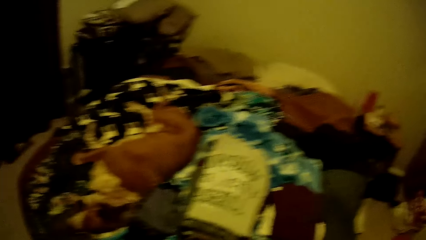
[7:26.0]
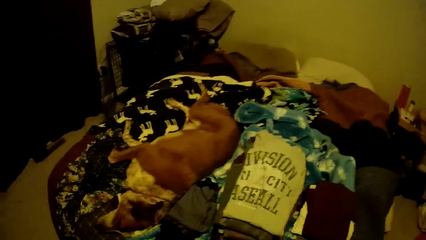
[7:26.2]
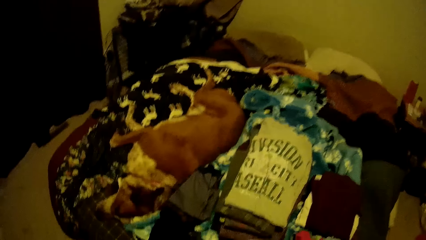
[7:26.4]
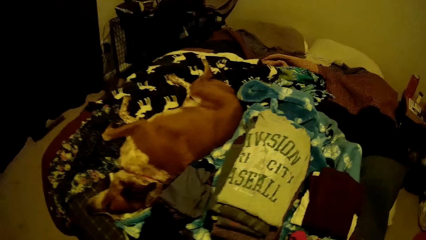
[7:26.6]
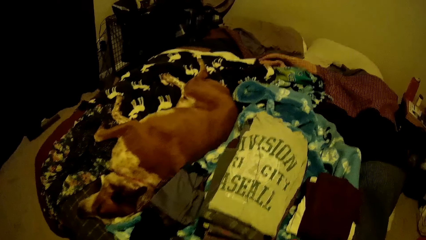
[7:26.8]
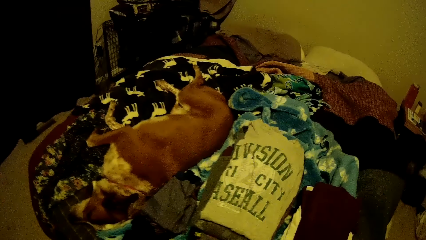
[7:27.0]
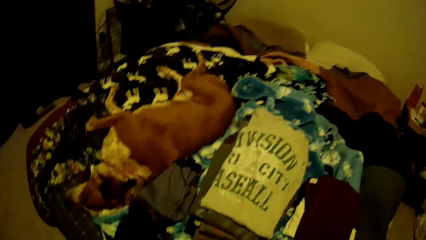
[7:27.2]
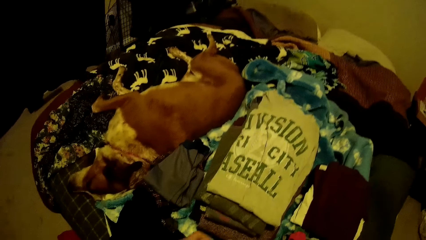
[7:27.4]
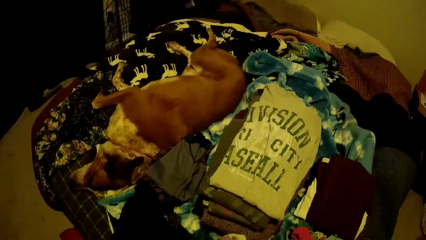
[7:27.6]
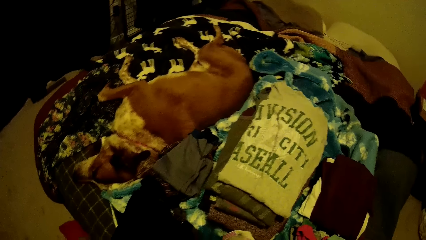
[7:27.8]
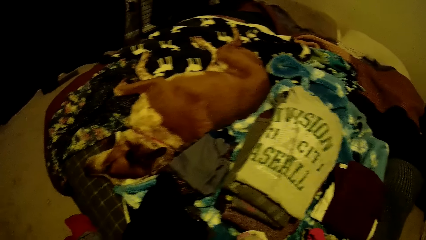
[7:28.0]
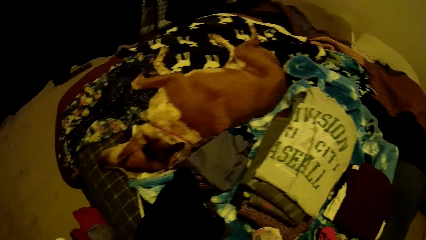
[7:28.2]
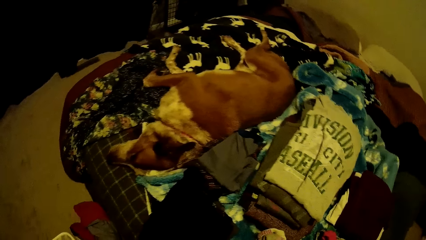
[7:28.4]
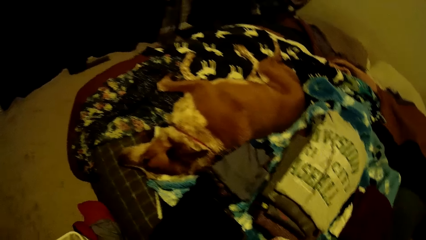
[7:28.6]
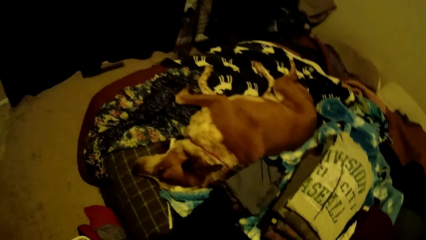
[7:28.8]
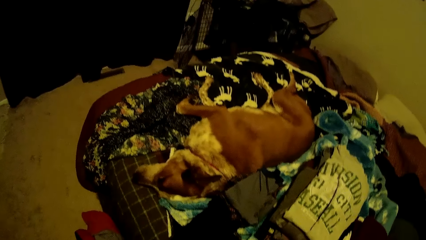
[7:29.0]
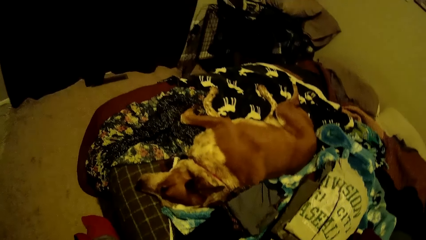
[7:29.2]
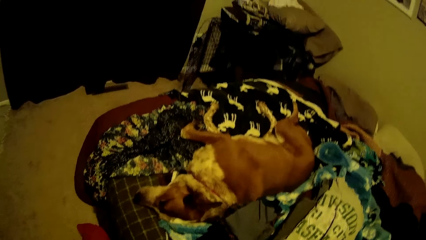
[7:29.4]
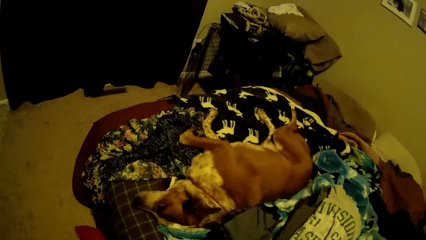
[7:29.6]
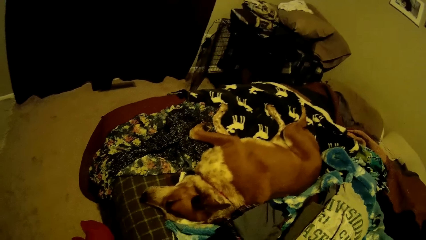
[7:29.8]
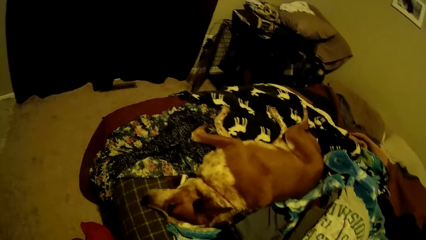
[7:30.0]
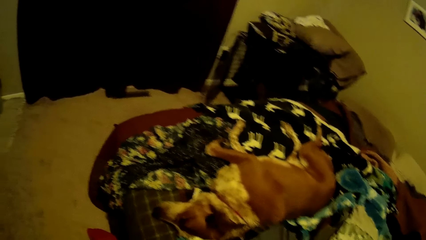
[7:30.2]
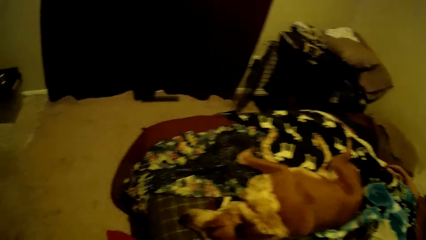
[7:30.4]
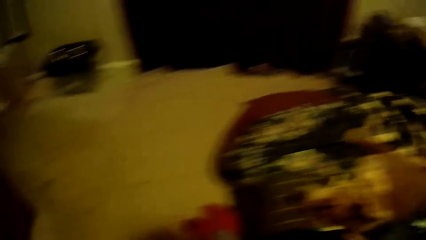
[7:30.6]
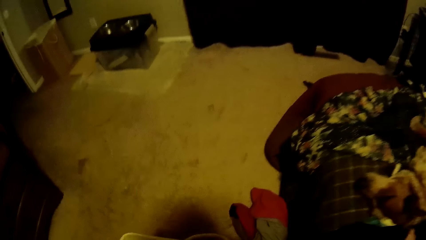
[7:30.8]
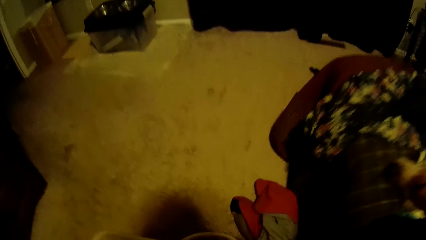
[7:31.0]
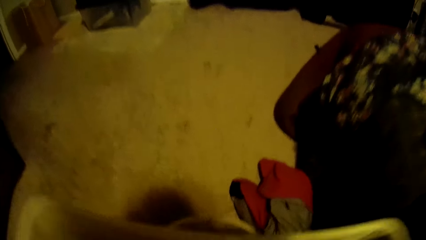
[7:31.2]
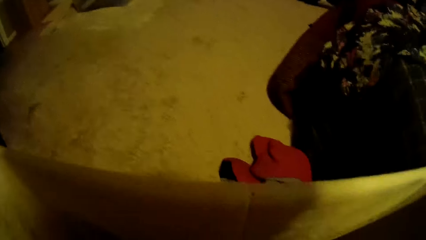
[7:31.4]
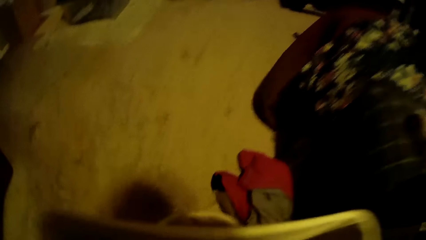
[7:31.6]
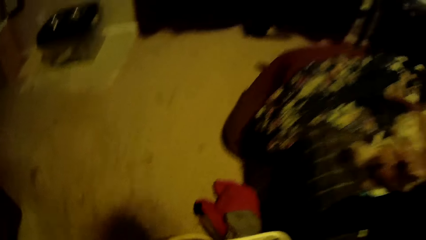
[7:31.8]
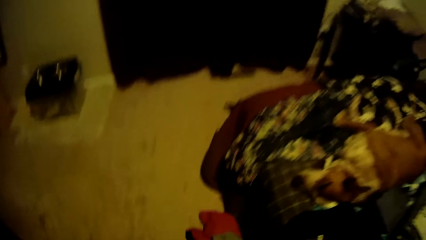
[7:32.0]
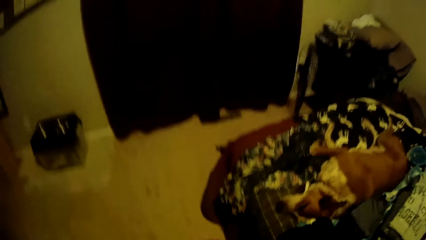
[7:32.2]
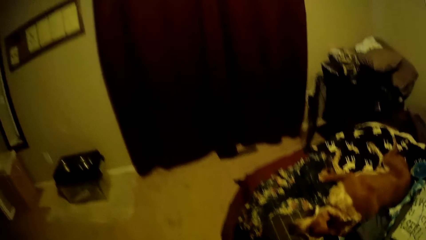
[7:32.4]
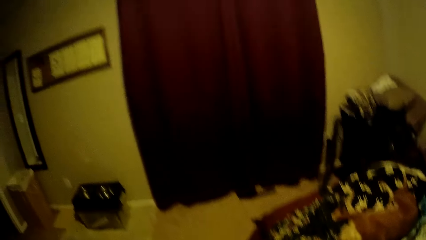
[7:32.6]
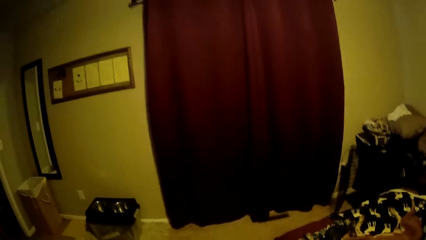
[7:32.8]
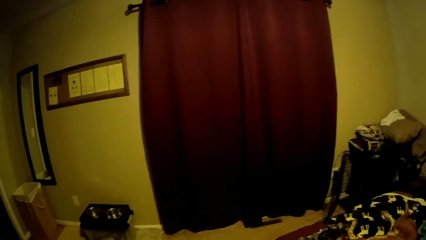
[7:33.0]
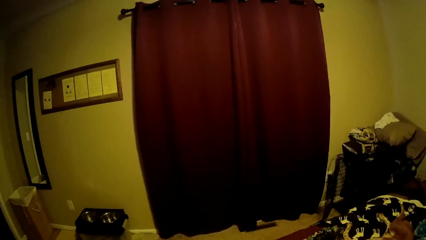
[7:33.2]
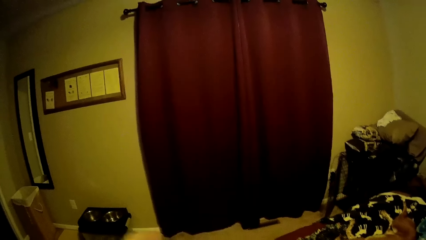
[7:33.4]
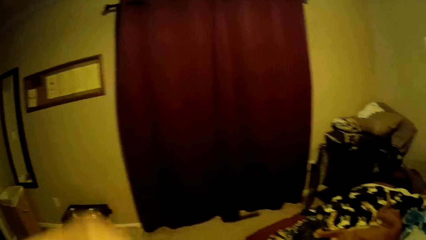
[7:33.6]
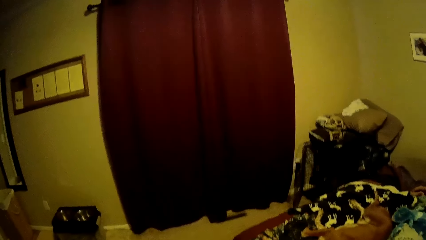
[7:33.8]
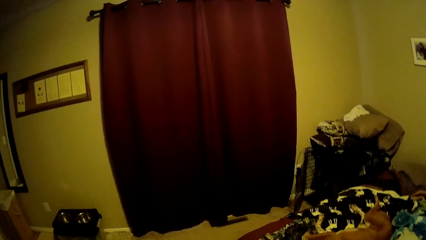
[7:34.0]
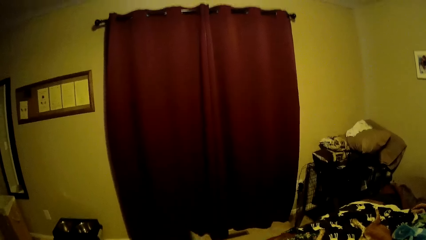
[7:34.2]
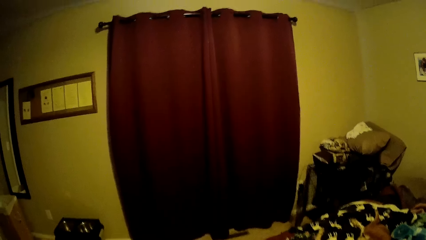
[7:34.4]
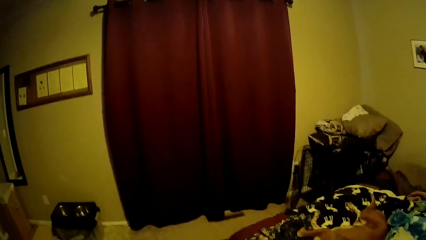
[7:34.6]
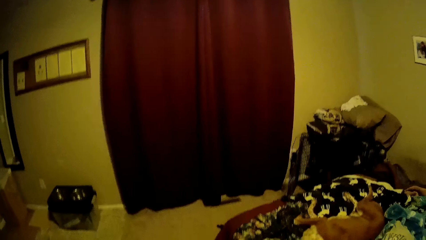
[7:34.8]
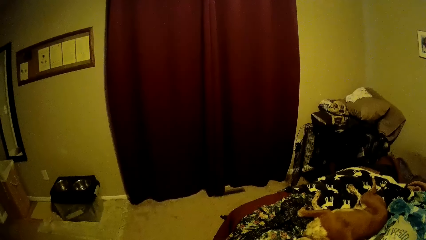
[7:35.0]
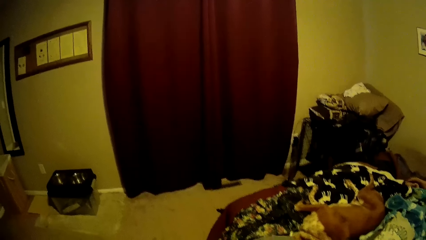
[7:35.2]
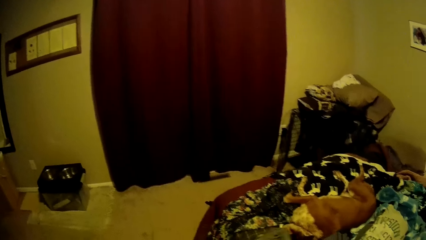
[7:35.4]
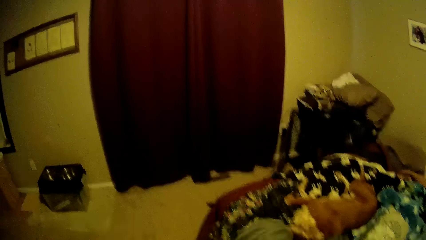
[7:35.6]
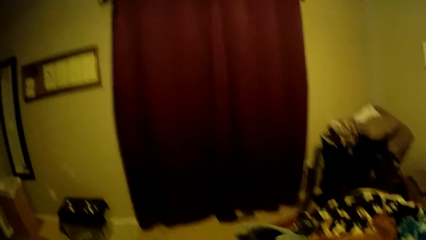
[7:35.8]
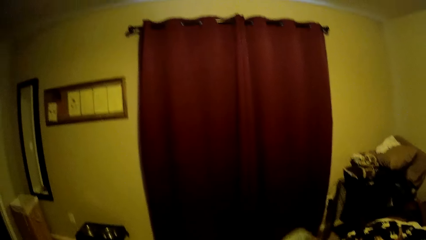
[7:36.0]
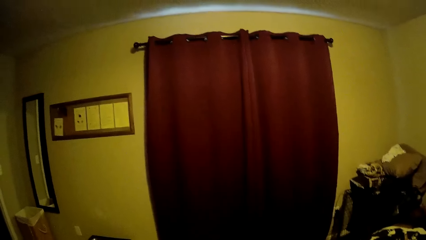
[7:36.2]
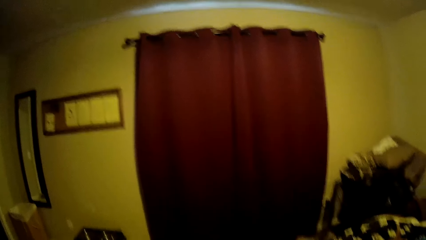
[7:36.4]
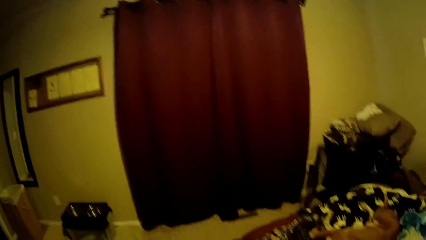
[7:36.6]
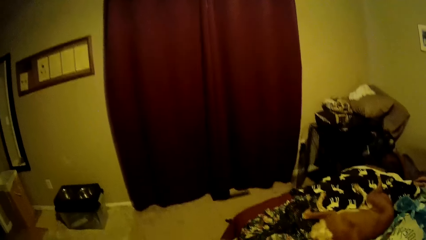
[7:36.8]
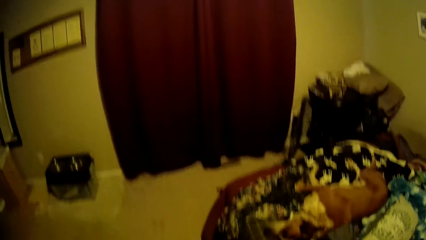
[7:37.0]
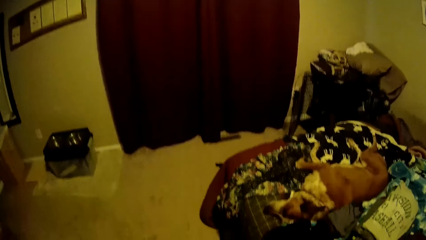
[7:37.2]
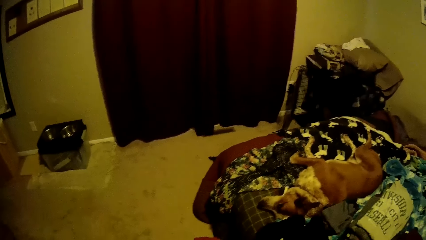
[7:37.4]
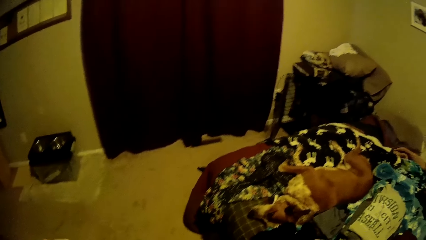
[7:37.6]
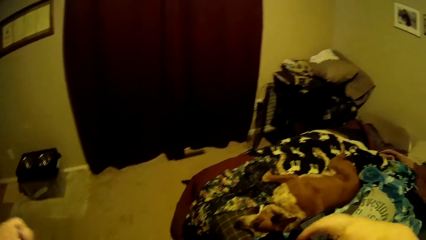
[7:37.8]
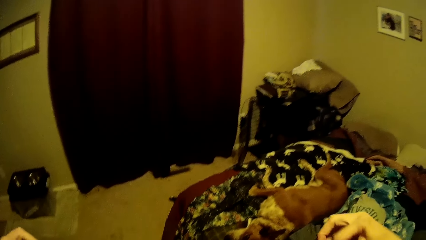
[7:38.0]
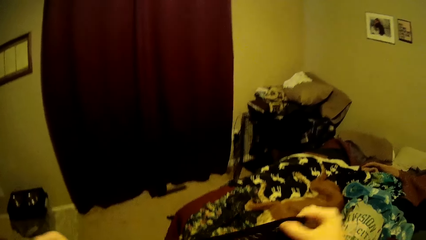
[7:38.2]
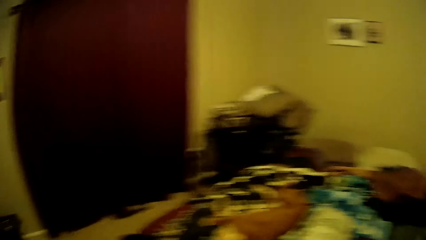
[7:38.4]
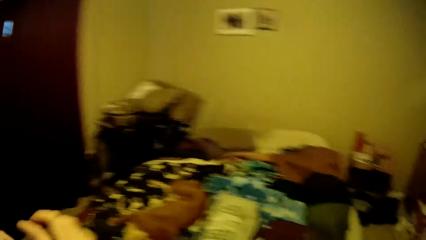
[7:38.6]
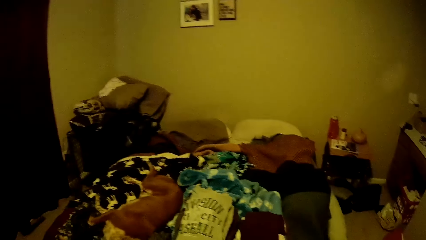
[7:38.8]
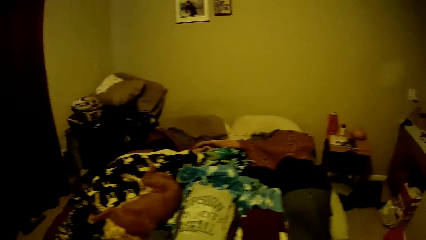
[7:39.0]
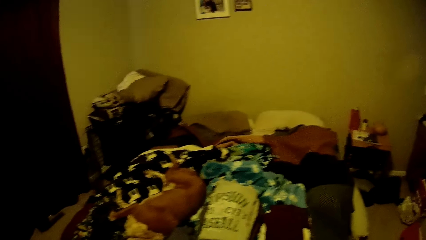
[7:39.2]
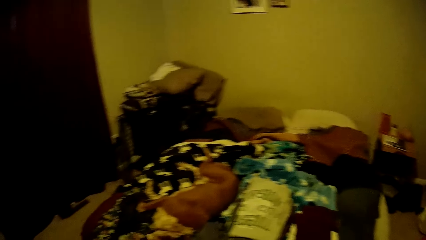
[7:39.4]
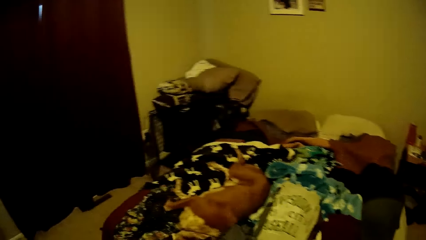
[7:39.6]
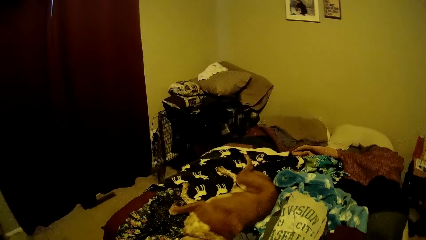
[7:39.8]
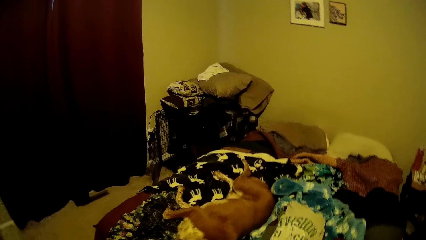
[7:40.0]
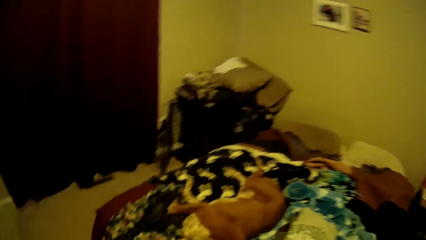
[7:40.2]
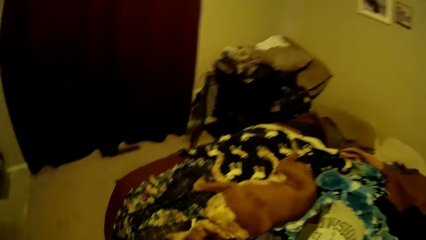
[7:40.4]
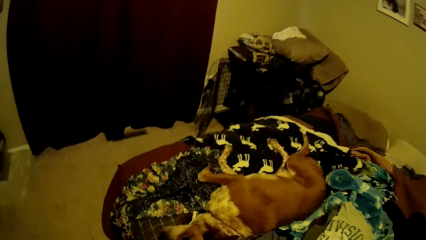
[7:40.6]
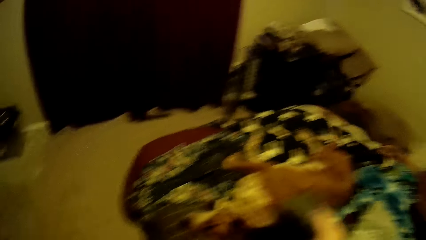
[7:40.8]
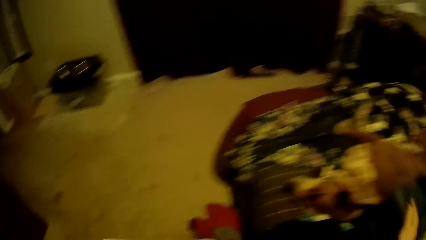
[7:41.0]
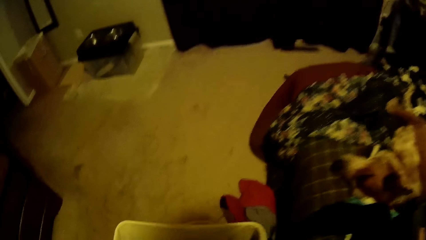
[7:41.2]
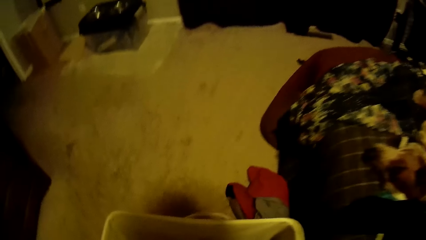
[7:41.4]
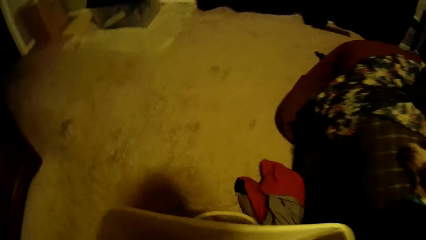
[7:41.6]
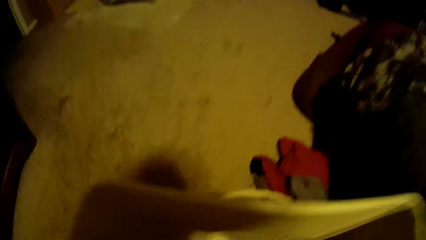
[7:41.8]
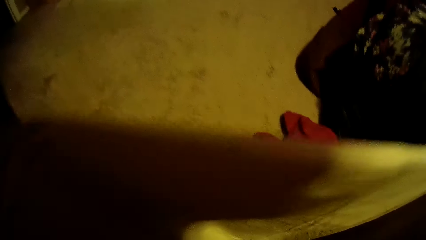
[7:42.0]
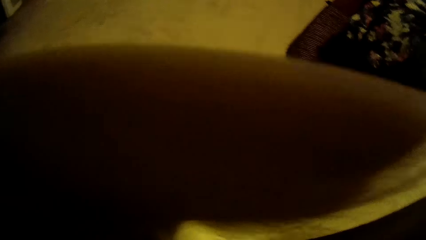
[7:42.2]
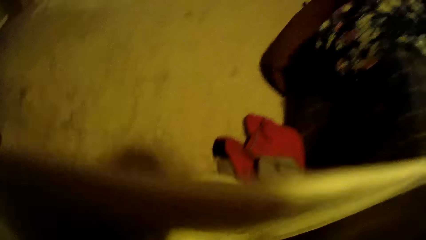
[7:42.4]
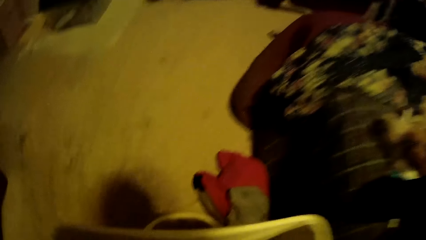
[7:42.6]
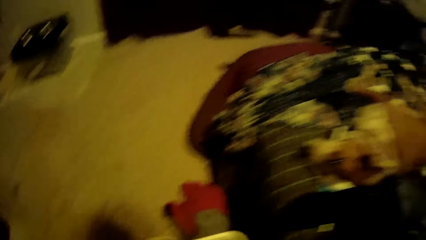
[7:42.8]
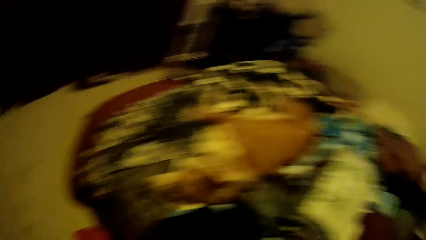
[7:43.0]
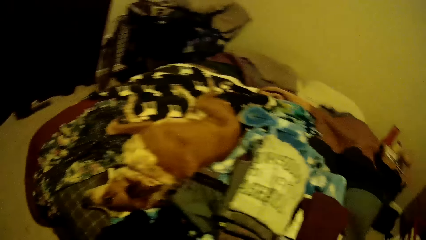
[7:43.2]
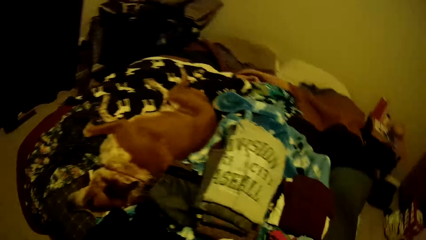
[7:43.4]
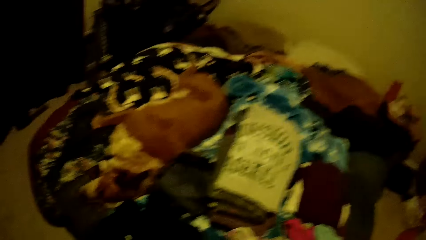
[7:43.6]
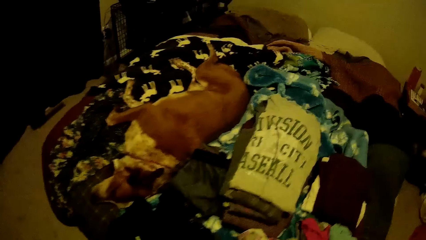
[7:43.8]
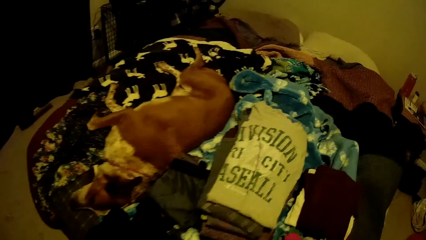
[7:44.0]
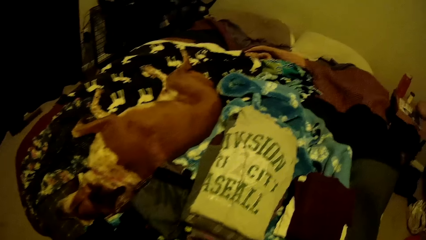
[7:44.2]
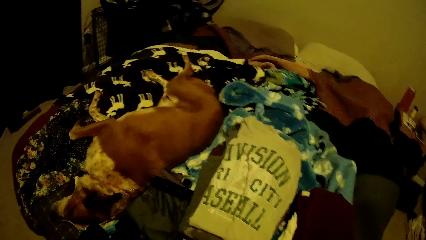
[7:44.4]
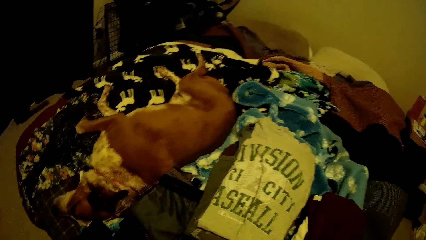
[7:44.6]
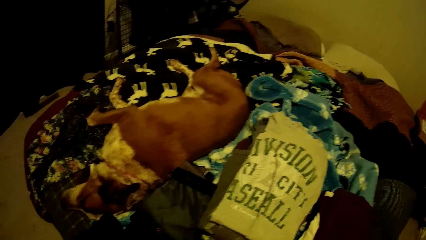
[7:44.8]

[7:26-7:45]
The camera wearer picks a shirt or cloth from the container. She stands up. She checks the cloth. She adjusts the shirt in her hands. She folds the cloth, drops the cloth on the bed and bends down. She picks a shirt from the container. She looks around the house. She looks at the clothes on the bed.
